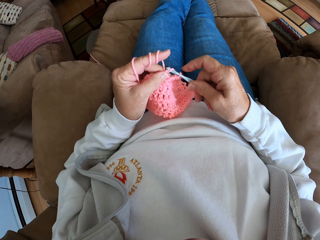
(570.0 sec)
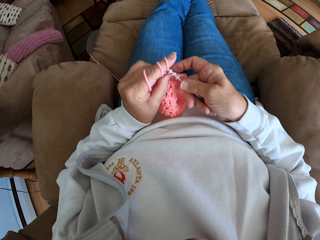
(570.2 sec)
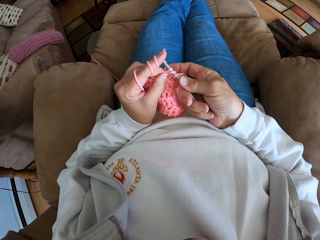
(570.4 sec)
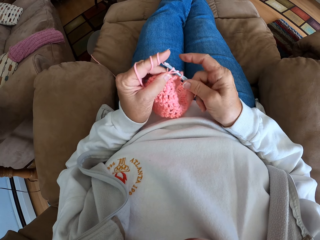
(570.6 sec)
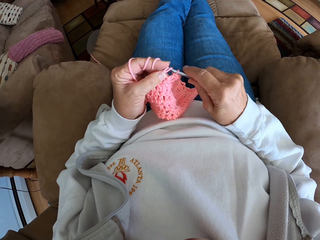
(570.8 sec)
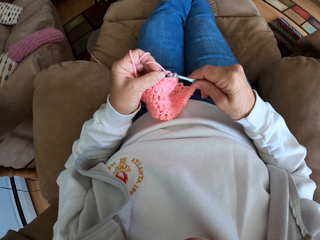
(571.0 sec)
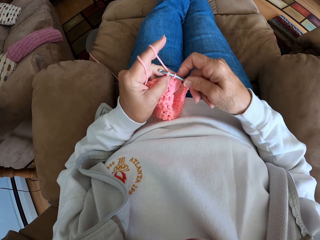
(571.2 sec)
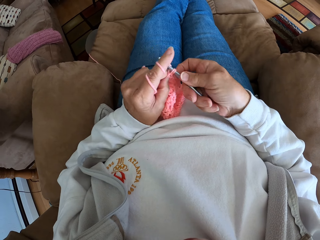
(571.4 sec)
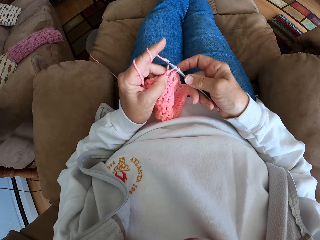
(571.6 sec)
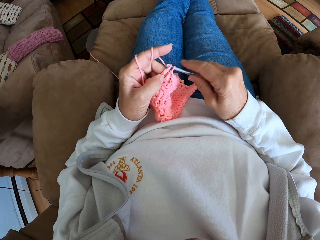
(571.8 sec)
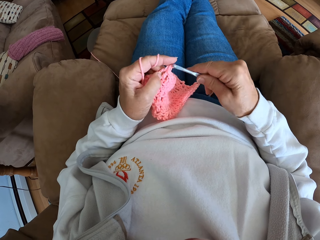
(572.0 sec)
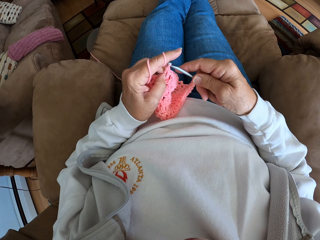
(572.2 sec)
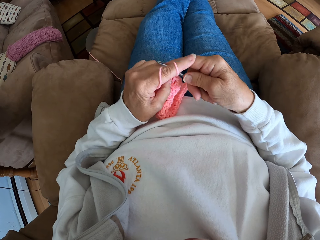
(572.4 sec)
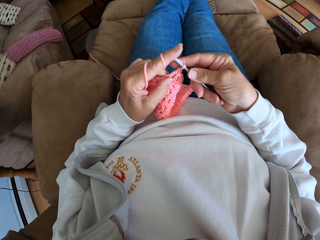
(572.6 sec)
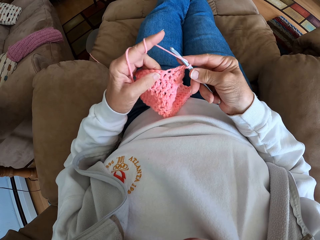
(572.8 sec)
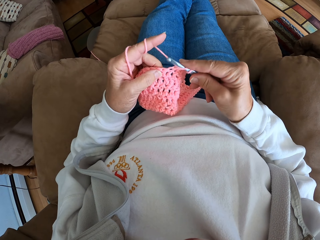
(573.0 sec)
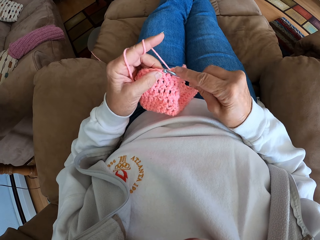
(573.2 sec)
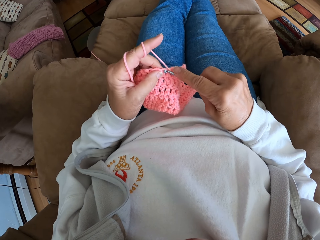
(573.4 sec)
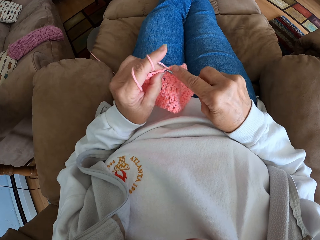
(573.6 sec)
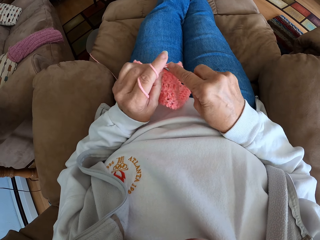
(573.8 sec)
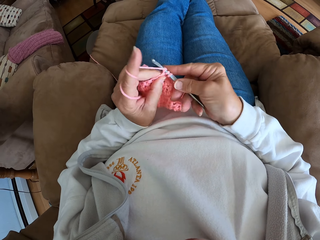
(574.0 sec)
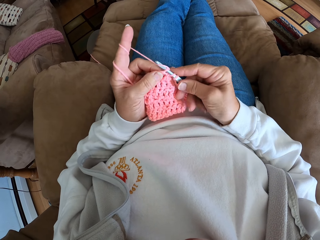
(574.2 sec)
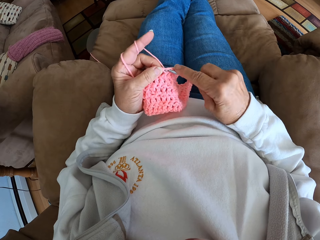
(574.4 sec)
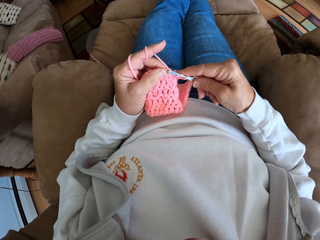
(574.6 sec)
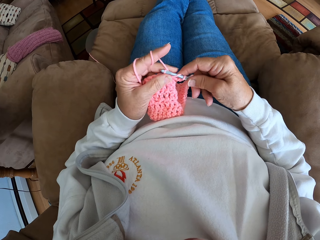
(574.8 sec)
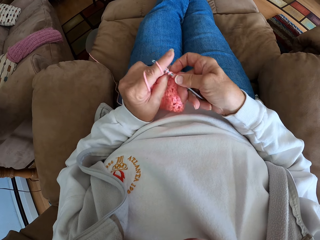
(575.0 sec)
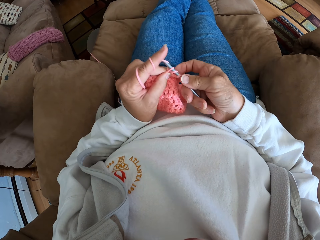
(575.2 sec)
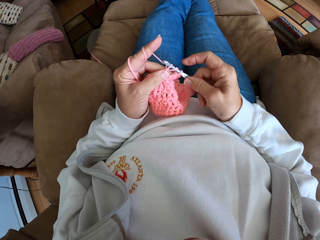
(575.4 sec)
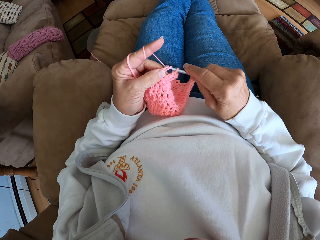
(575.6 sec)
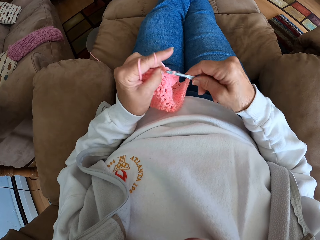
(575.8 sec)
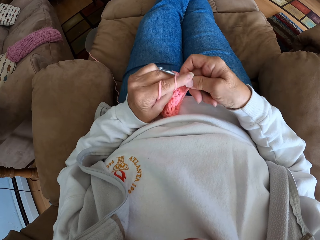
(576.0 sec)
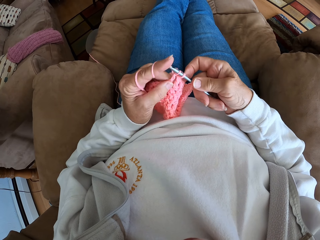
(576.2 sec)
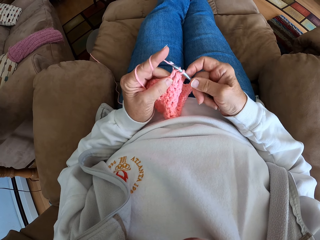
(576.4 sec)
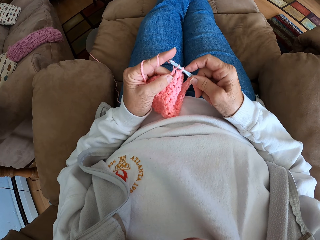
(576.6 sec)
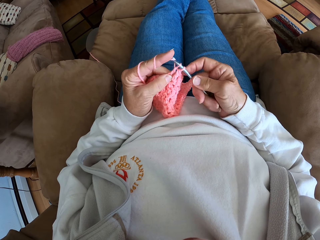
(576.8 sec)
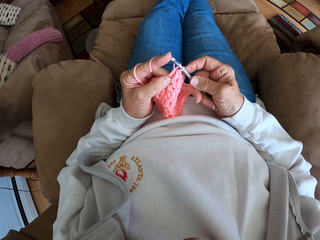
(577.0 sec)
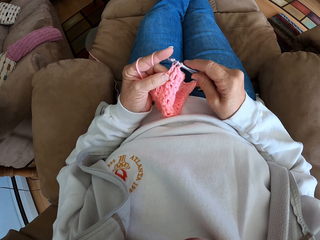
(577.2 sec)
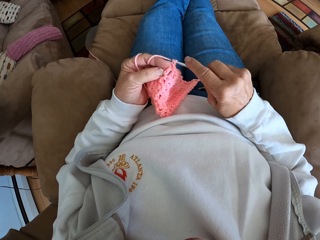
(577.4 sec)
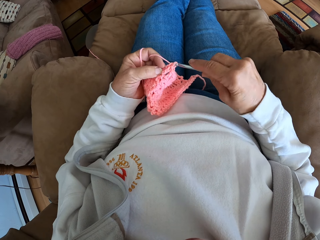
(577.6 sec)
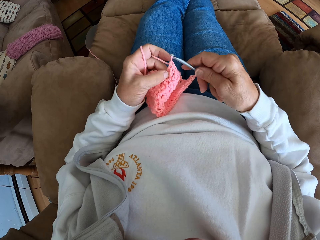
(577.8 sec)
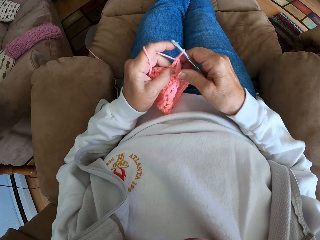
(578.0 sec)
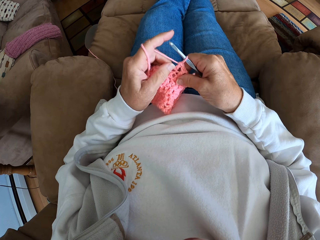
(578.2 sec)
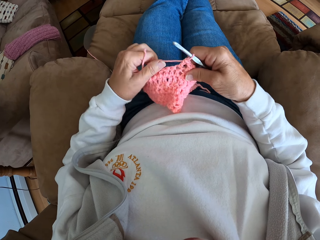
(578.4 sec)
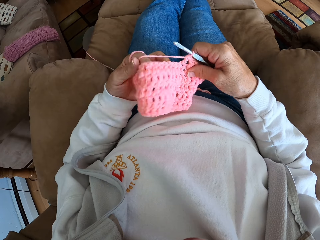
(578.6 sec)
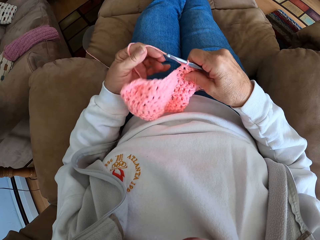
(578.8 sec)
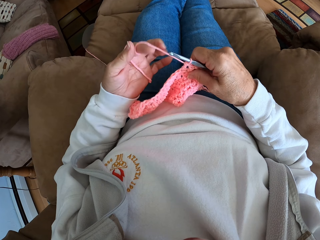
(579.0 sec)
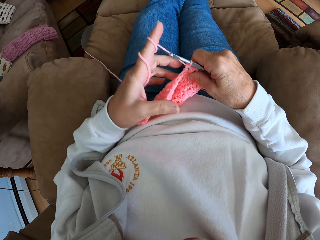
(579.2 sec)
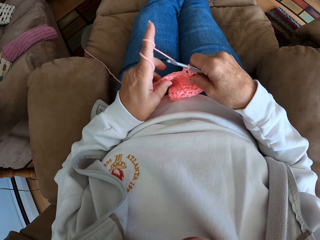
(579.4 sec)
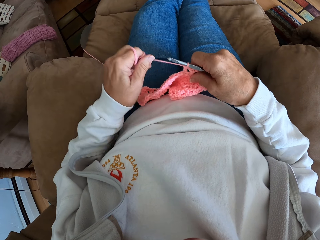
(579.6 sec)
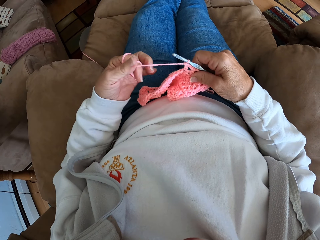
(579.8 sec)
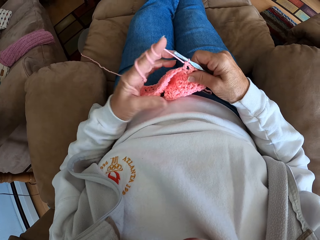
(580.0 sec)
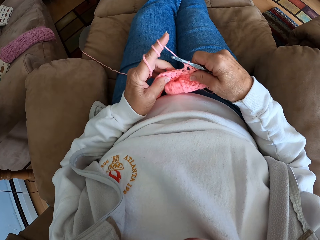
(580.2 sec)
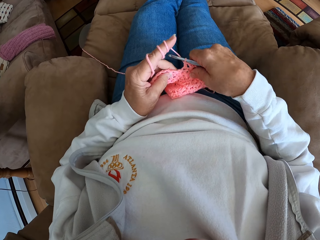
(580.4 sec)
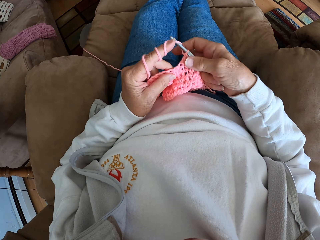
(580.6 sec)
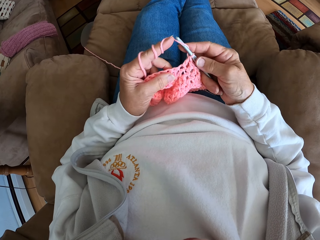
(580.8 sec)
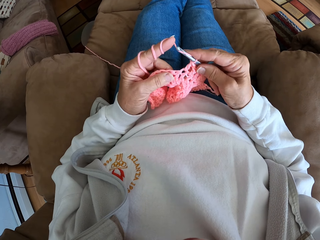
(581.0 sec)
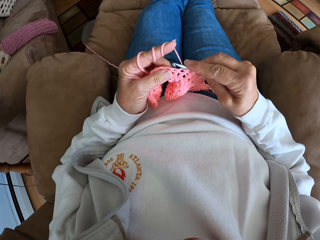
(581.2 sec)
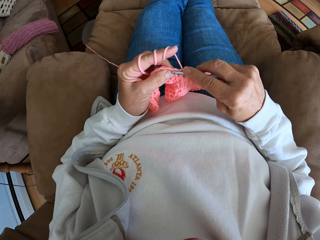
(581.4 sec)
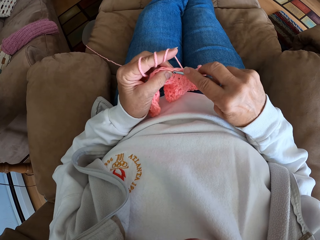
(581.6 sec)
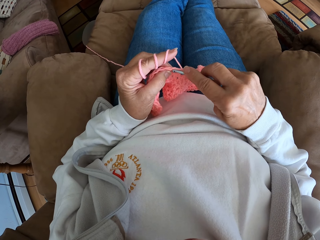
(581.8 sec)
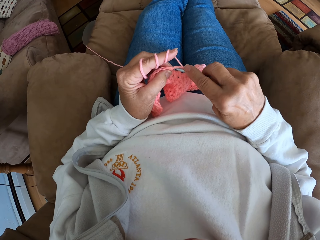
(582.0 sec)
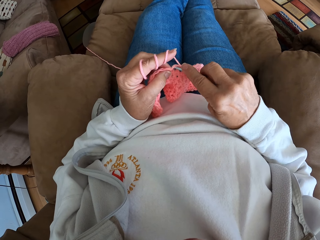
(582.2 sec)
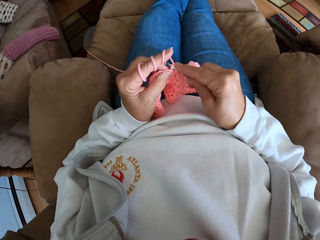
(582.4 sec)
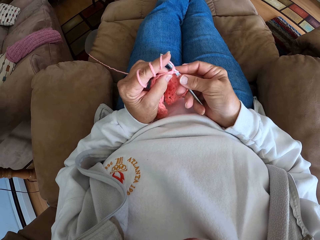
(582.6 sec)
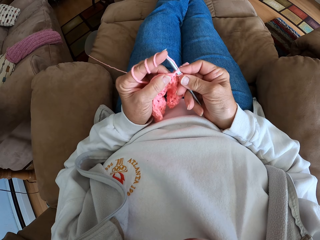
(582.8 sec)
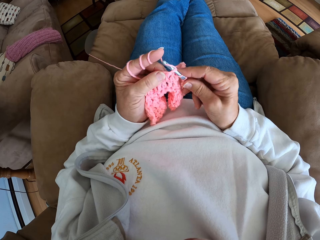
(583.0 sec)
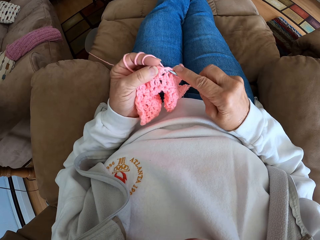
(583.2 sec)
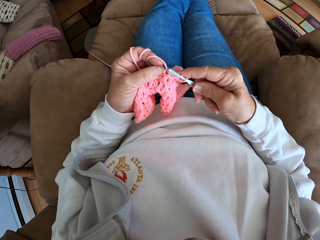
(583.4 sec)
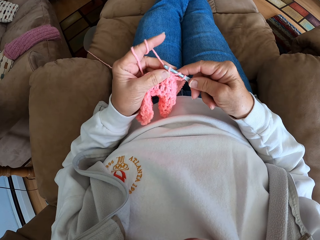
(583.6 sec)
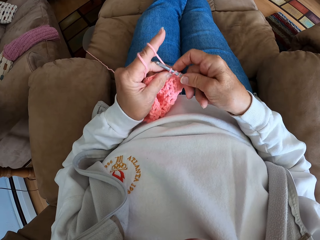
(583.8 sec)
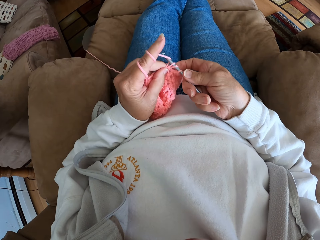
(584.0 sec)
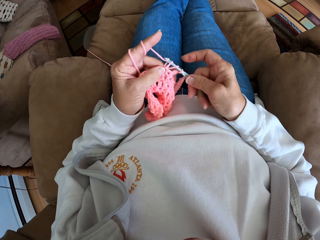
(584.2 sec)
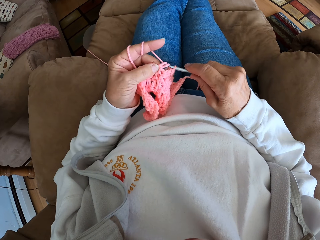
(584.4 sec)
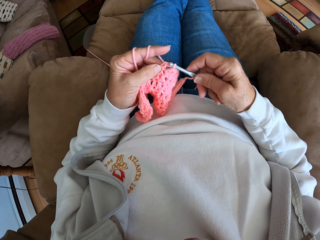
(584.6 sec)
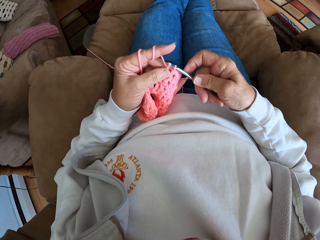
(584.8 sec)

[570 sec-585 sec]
The camera wearer holds the yarn in place. She adjusts the yarn with her left hand. She knits a cloth with a crochet hook.

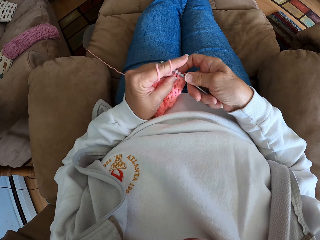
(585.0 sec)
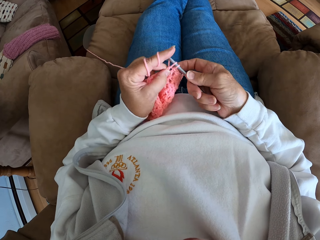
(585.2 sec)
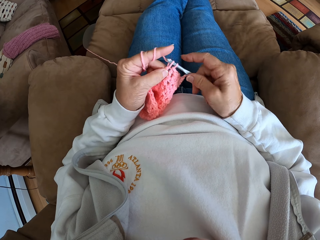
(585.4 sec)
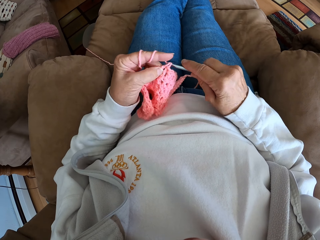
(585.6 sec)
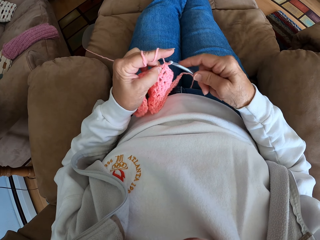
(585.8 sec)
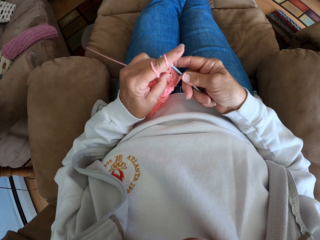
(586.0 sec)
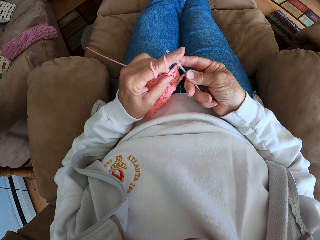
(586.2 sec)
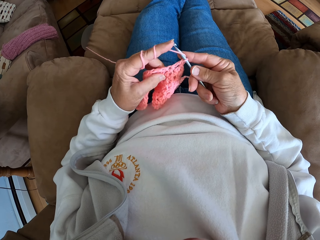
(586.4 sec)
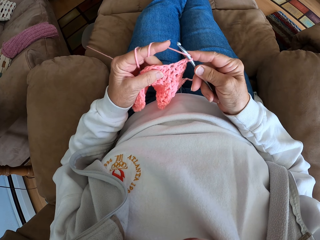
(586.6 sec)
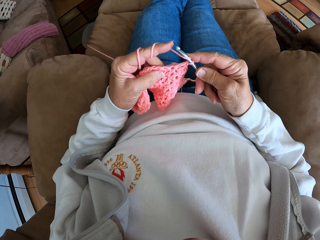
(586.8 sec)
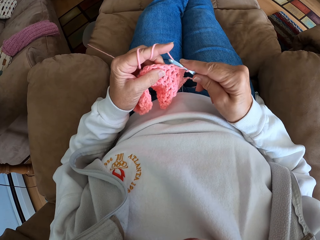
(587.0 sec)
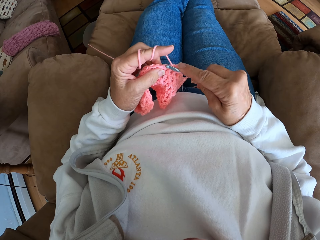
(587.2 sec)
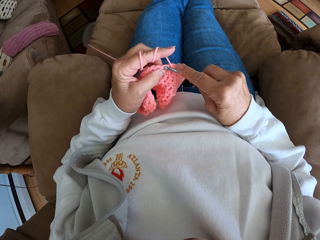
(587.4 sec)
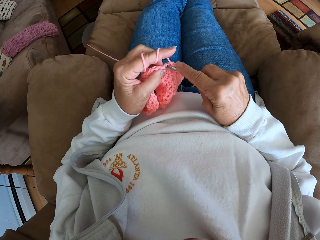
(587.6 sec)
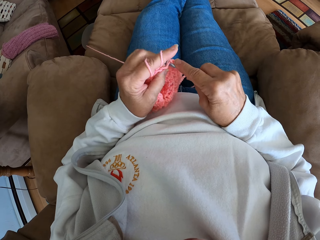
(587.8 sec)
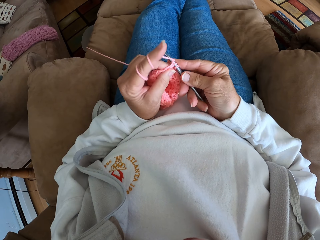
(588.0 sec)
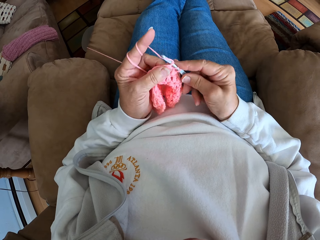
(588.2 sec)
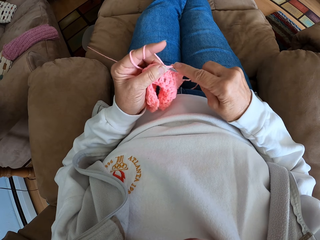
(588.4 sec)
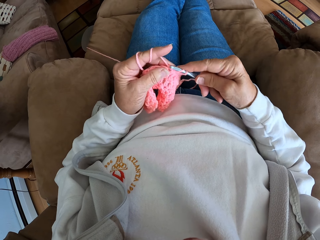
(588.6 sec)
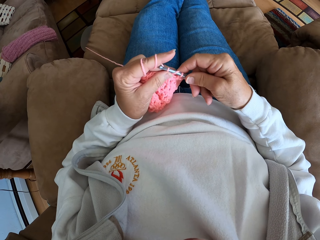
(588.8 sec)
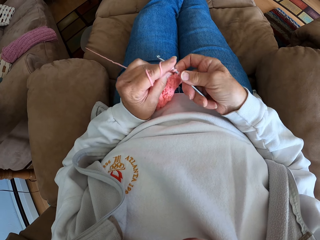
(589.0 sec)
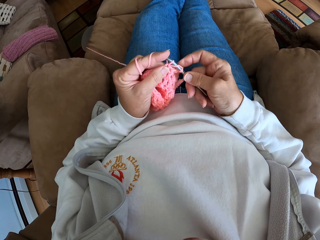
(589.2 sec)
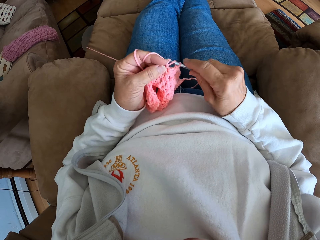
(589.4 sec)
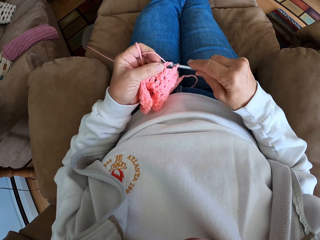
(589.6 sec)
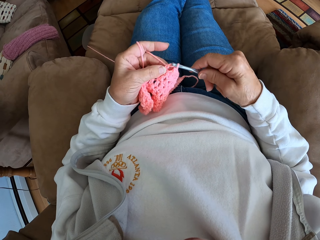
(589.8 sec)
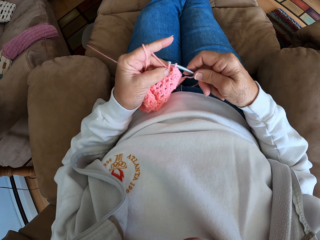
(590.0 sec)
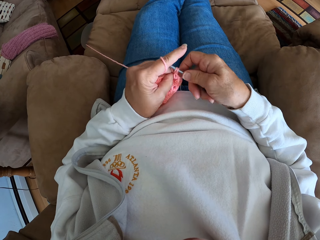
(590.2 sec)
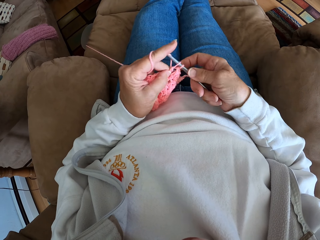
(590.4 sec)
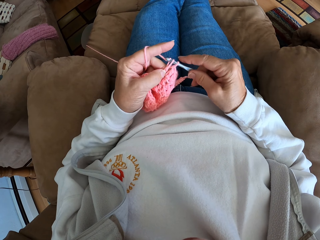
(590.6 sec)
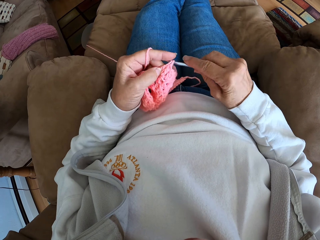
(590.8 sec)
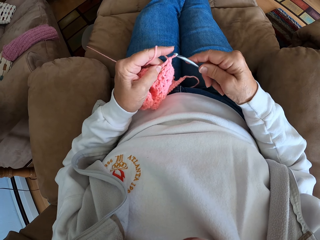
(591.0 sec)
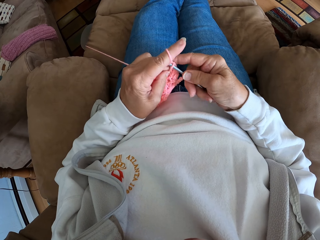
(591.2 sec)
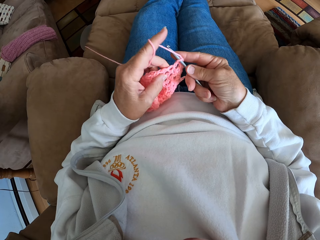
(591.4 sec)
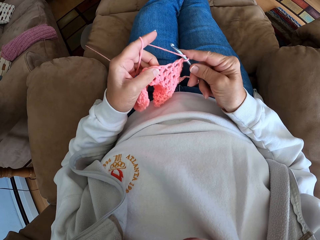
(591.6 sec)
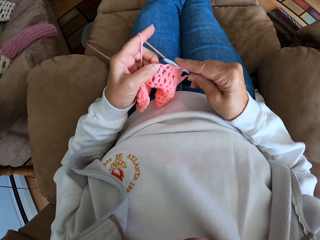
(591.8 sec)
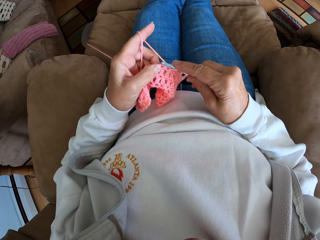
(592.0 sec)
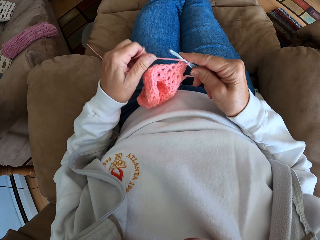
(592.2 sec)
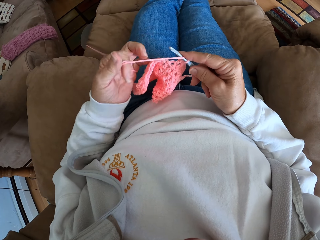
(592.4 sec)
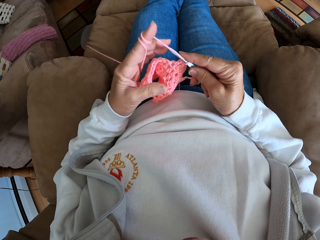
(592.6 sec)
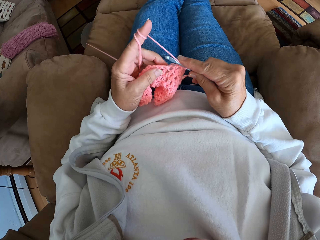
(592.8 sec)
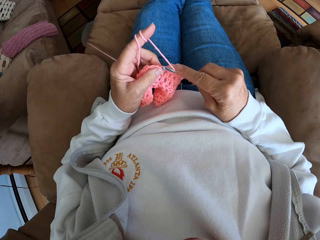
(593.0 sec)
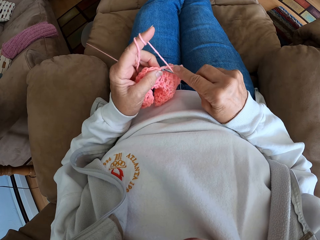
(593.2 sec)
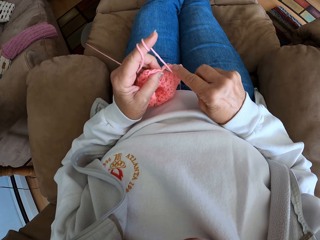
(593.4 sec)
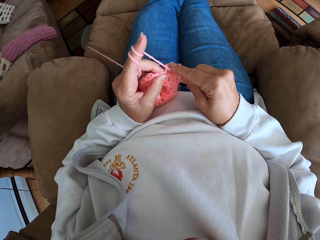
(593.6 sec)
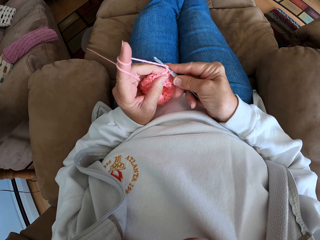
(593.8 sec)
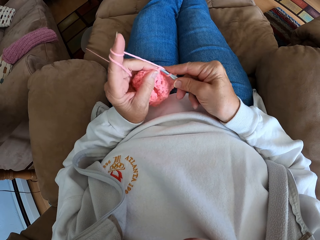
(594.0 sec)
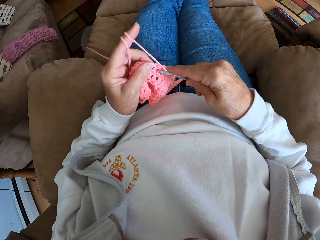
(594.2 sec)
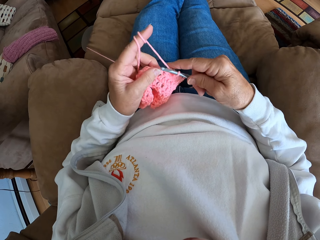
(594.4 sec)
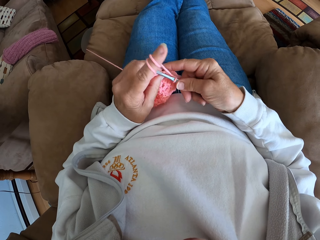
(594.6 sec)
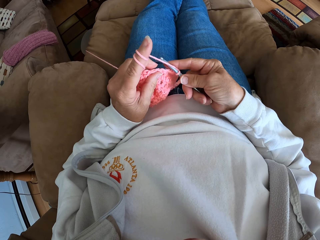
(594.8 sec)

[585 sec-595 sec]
The camera wearer stares at the cloth. They knit the cloth with a crochet hook. They hold the yarn in place. They knit the cloth with the crochet hook.
